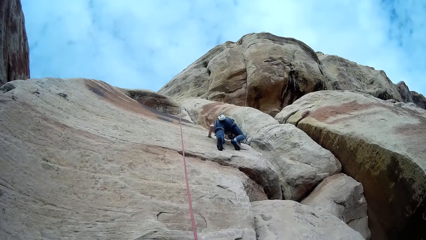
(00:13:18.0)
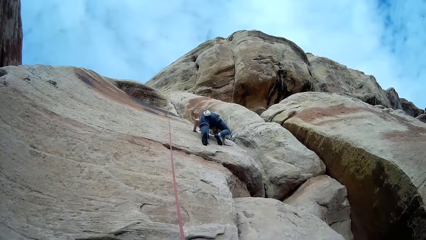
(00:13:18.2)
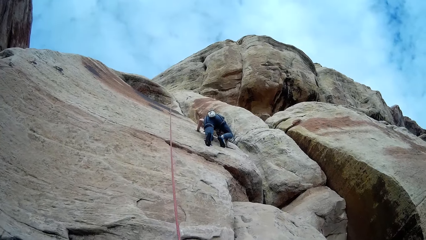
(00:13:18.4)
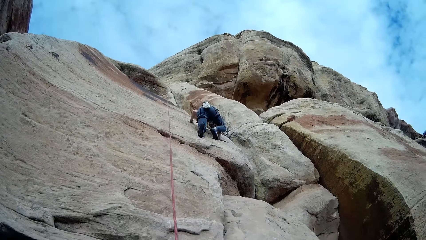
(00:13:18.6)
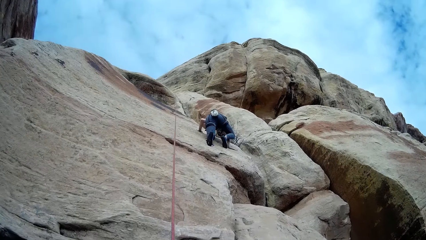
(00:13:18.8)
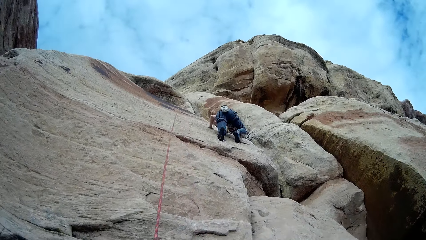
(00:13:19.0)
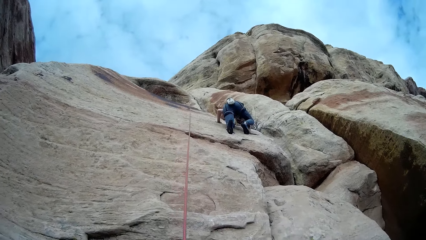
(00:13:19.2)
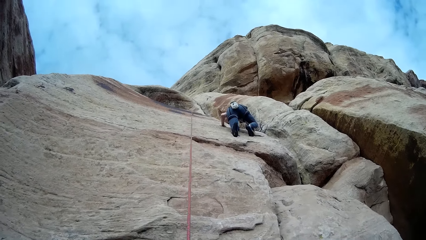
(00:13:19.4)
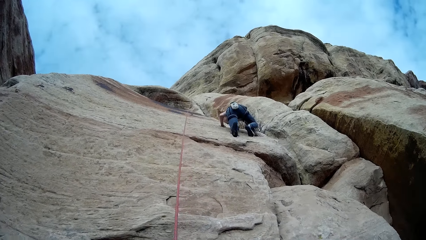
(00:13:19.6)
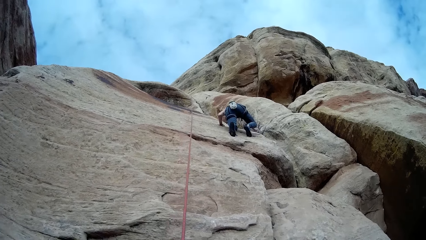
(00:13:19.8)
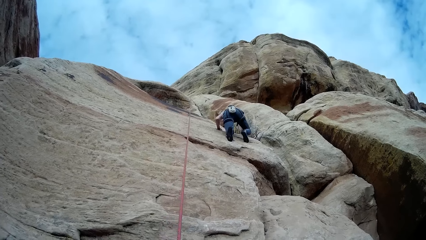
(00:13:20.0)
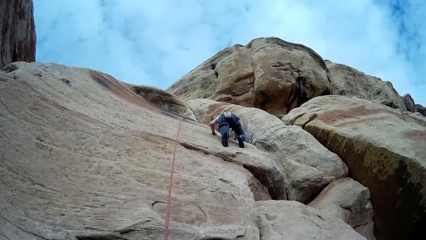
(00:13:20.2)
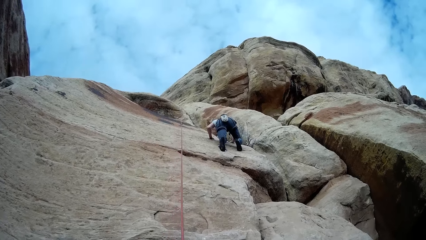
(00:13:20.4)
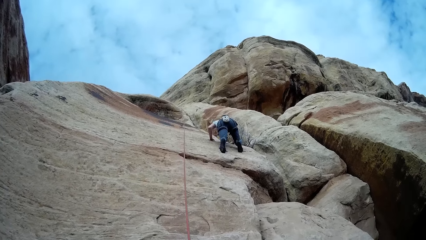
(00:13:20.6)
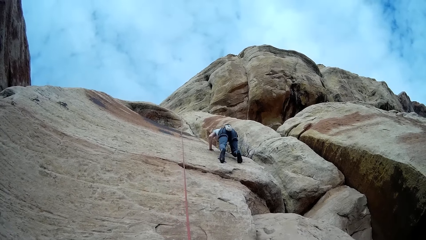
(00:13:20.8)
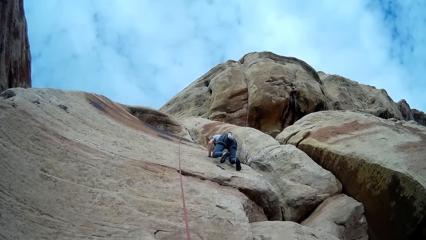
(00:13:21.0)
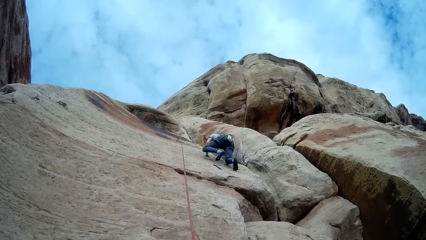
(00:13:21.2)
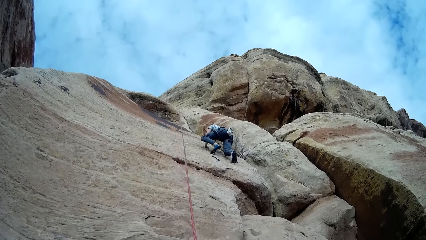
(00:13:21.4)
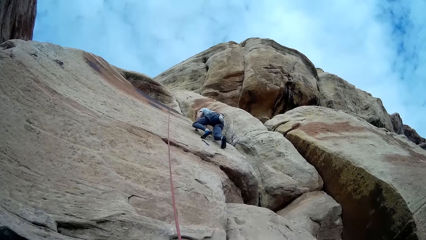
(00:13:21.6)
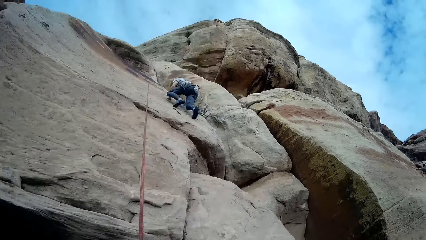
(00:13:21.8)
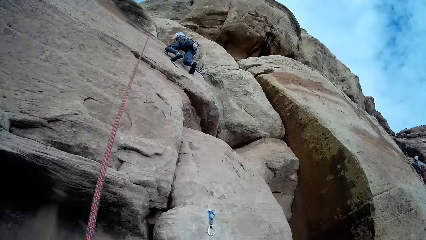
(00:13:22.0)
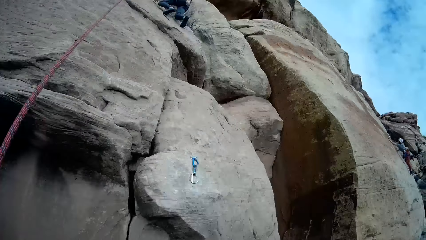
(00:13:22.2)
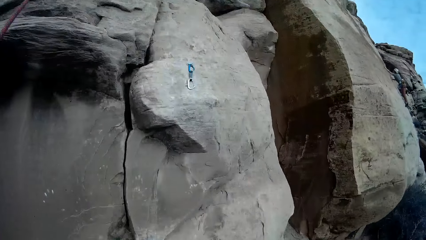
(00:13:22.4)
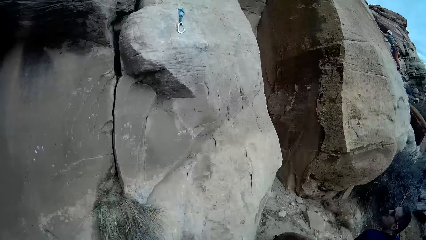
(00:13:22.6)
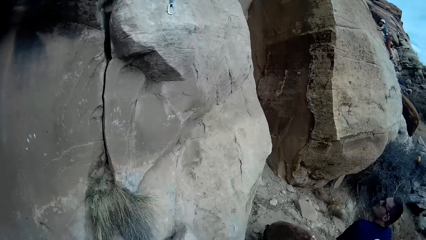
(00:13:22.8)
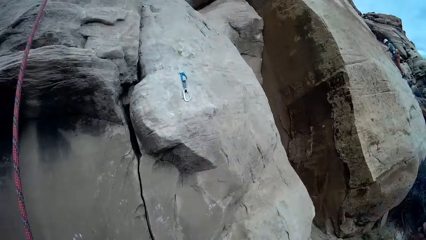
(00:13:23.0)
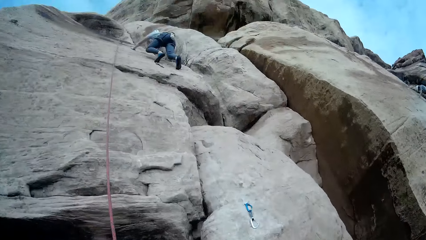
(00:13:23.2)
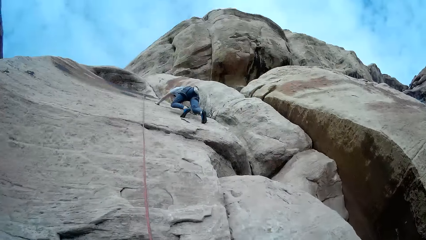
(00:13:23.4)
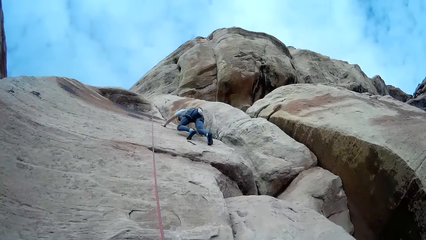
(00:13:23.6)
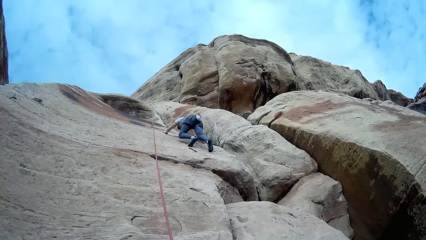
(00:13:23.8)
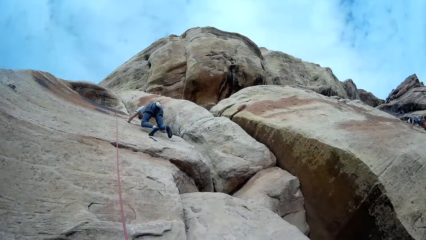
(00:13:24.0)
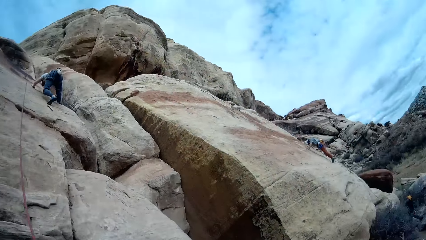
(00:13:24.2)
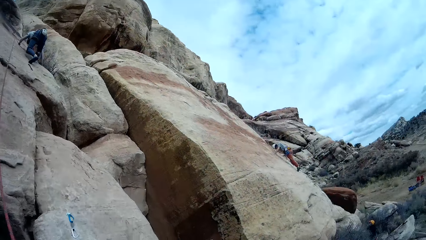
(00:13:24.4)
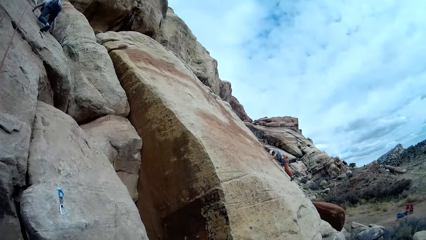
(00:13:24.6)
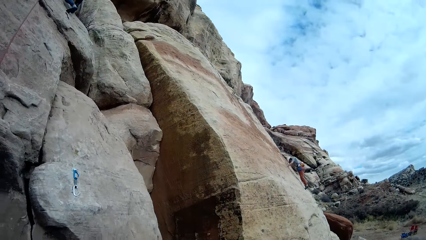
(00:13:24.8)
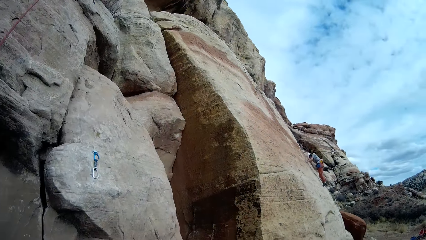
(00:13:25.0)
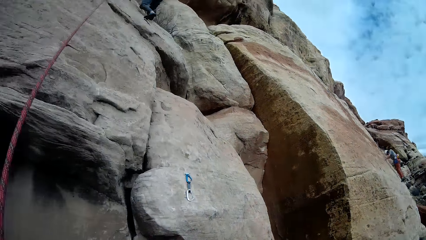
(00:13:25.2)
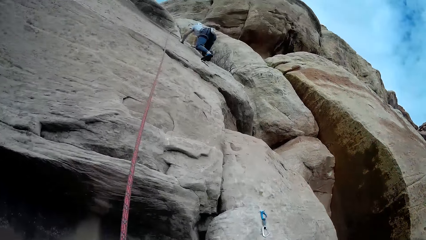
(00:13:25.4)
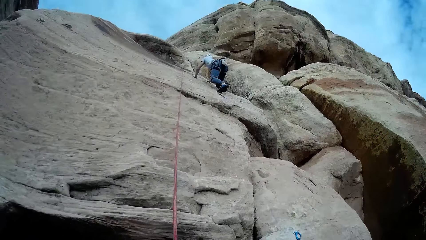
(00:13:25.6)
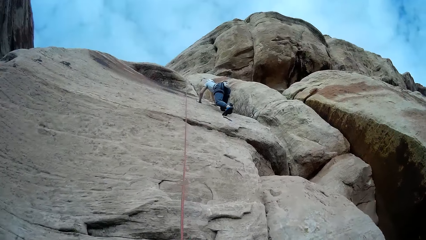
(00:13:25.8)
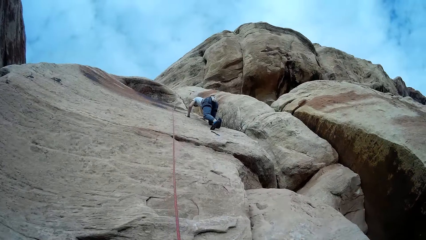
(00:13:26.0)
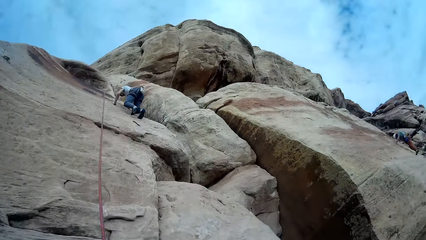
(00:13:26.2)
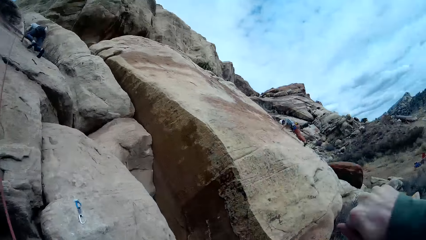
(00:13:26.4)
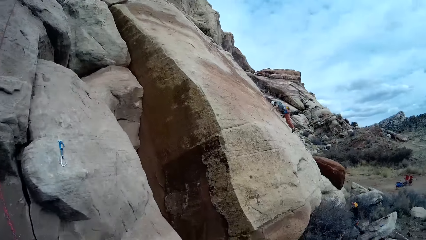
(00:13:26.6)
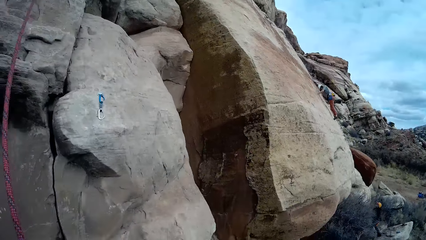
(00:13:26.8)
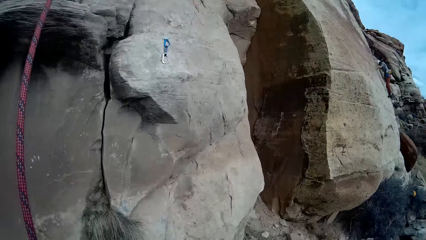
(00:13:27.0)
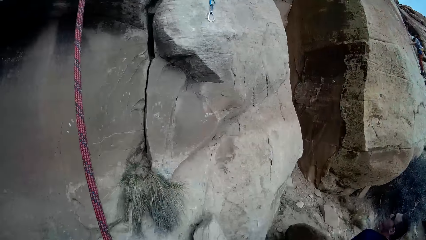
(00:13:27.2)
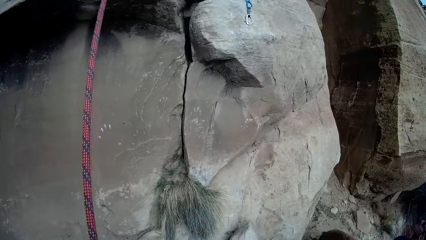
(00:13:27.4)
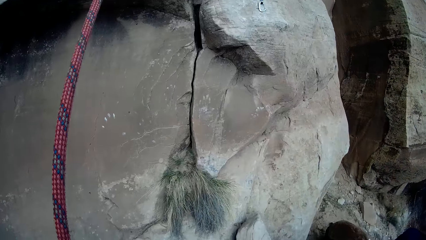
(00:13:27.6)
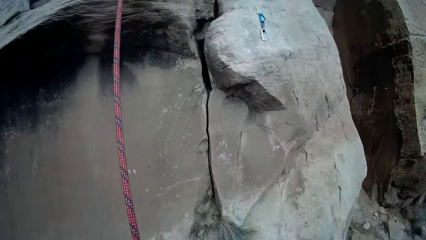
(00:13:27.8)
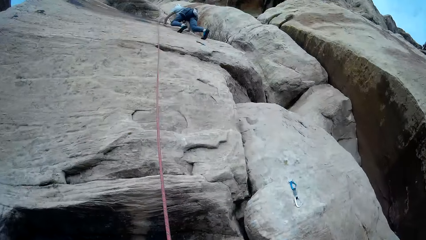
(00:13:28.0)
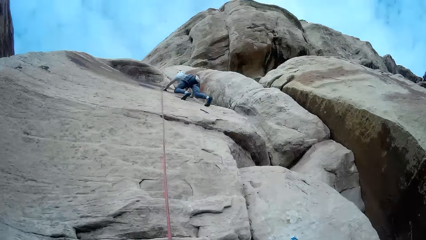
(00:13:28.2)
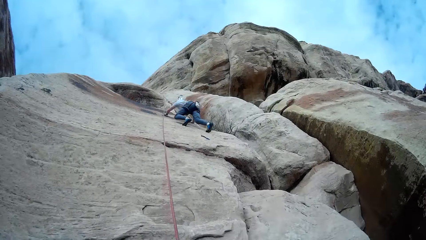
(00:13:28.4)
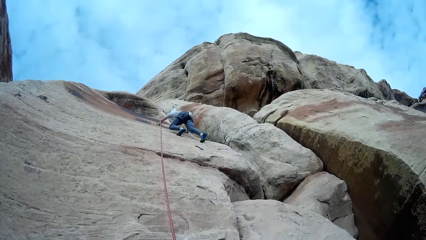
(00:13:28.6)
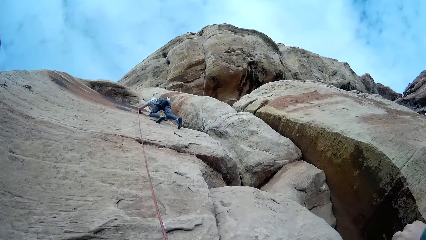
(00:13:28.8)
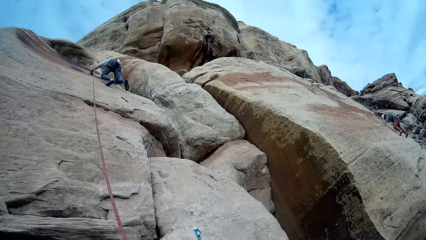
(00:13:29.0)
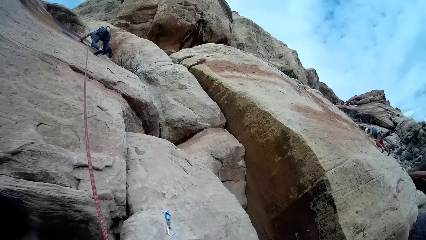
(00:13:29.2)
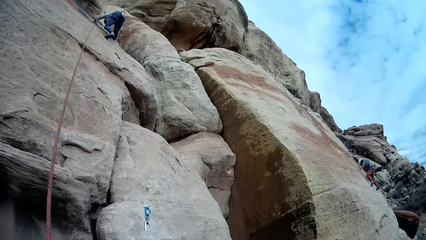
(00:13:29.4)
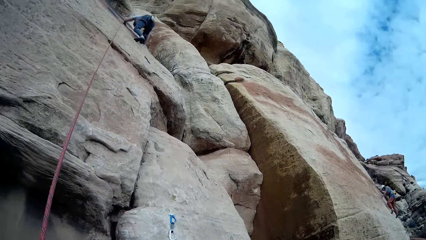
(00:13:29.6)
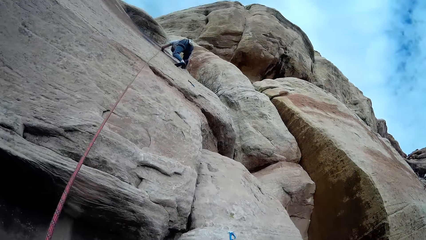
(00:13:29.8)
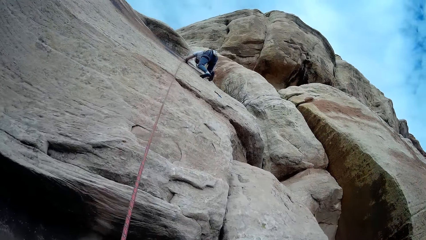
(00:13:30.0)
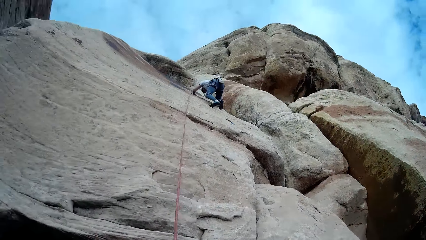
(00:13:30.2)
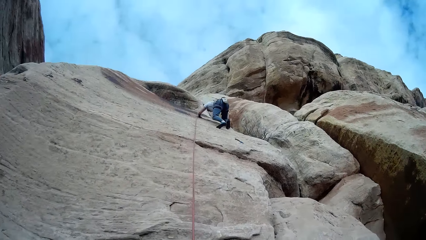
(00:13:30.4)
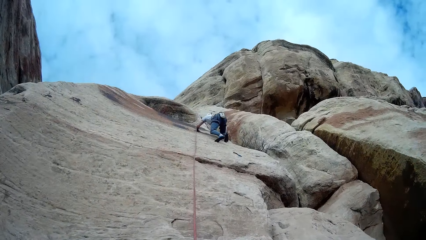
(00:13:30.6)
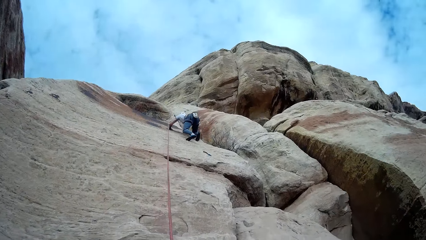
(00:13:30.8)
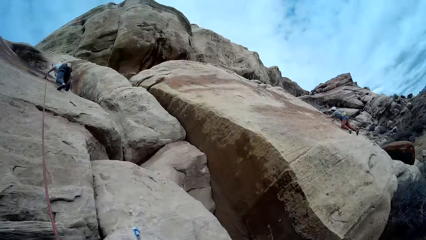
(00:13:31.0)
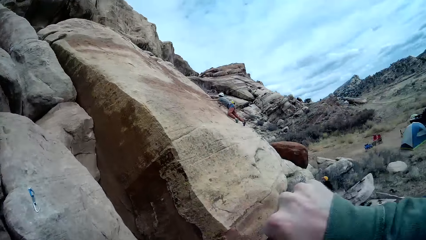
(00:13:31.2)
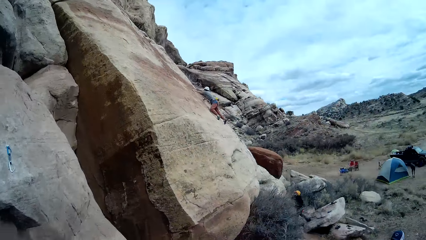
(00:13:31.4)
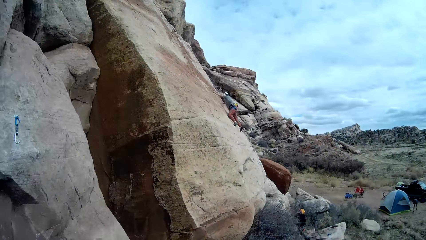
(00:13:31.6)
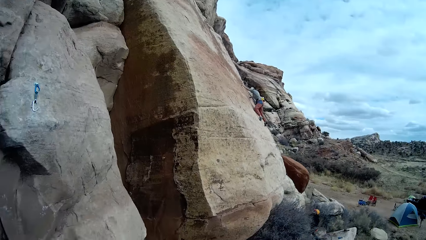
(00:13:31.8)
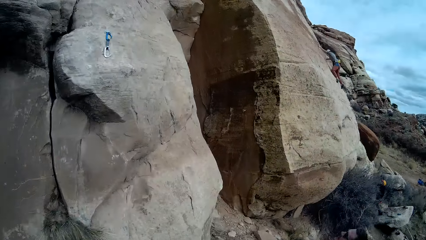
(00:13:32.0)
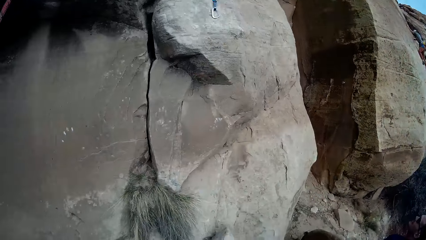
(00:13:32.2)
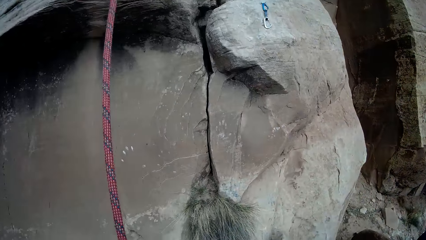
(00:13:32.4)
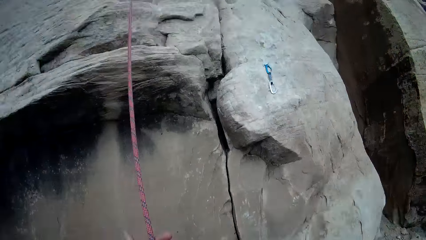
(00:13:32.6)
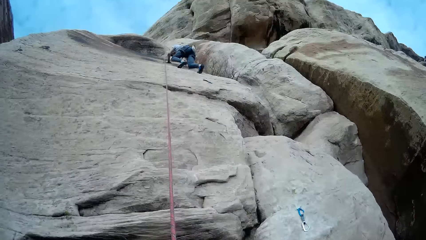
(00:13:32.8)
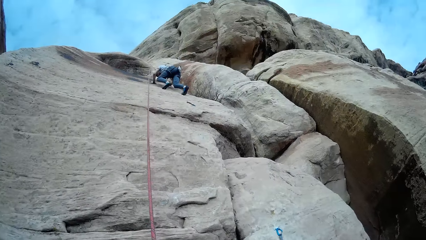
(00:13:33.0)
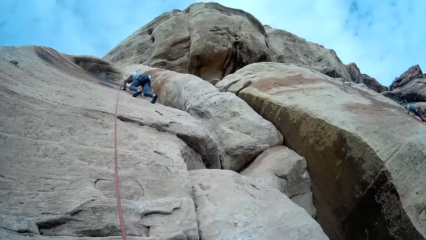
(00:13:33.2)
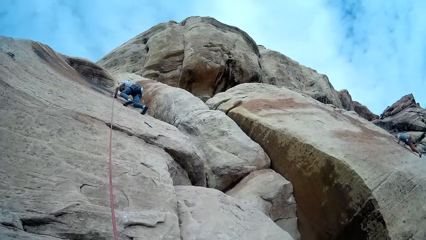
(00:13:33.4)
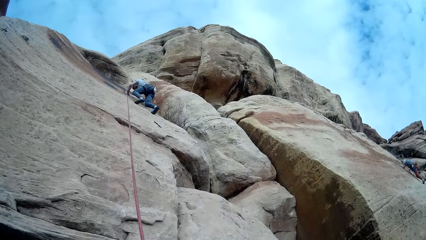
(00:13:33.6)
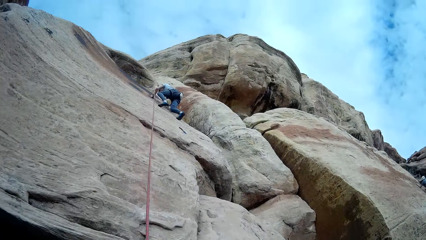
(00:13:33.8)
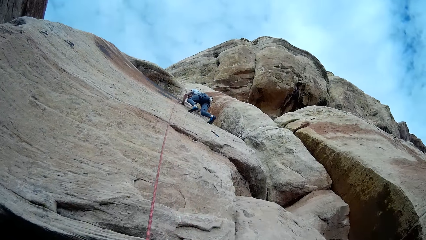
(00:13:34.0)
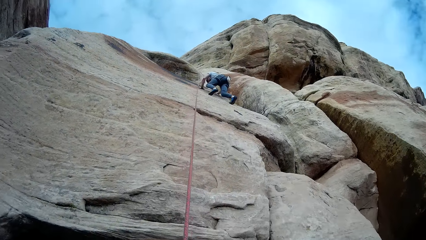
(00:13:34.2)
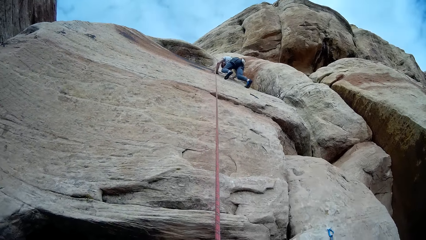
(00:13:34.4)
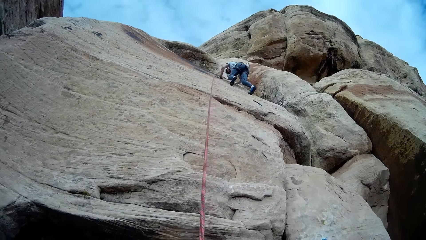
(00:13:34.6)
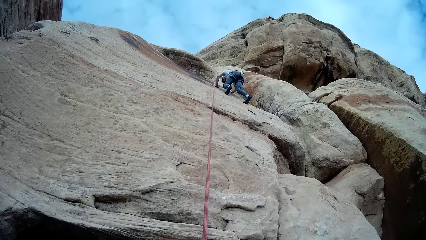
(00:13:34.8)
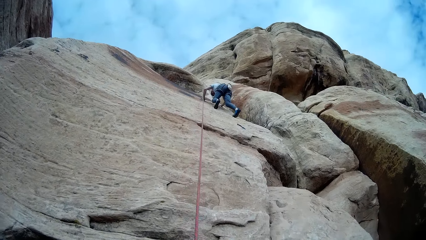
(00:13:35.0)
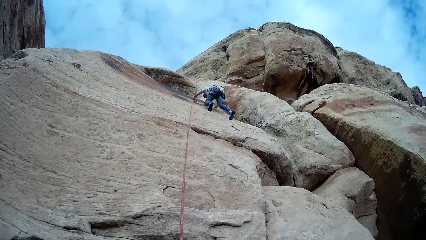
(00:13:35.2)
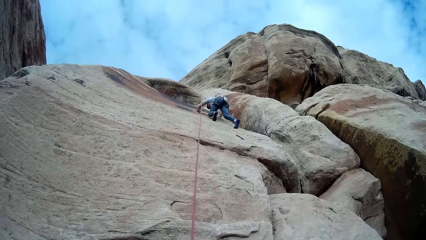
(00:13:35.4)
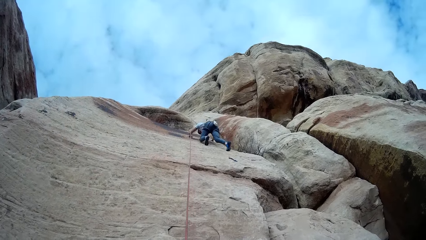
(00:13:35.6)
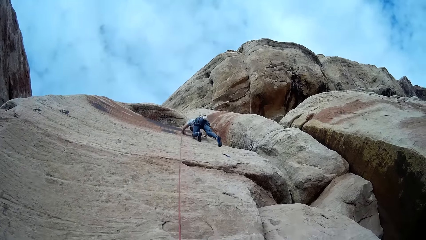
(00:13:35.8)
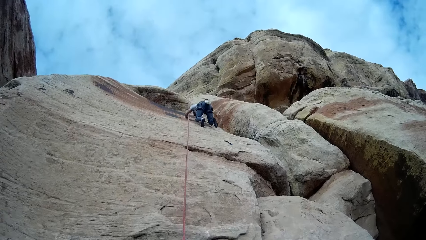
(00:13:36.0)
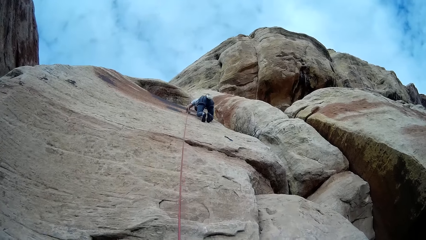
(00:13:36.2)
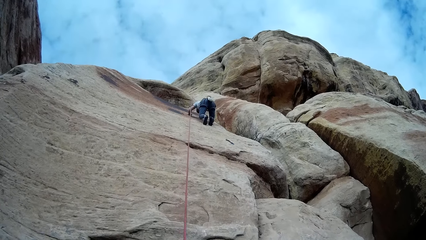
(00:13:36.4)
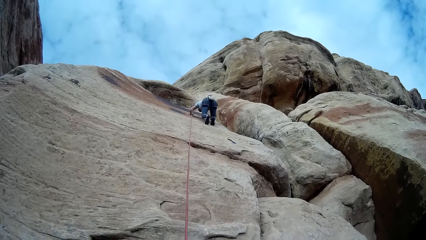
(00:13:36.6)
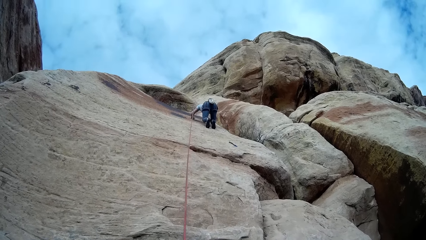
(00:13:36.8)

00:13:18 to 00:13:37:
A man ascends the mountain. The camera wearer pulls the rope.
